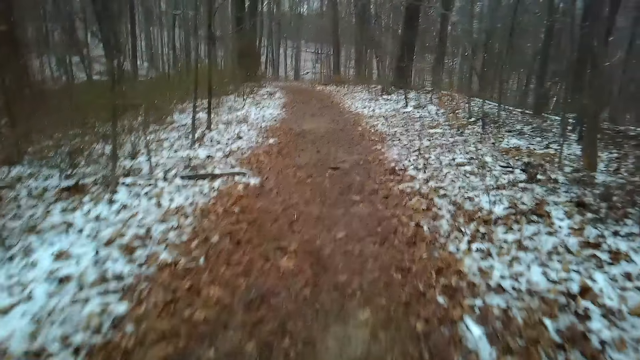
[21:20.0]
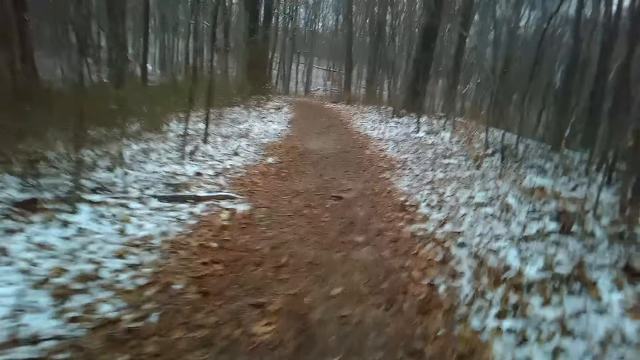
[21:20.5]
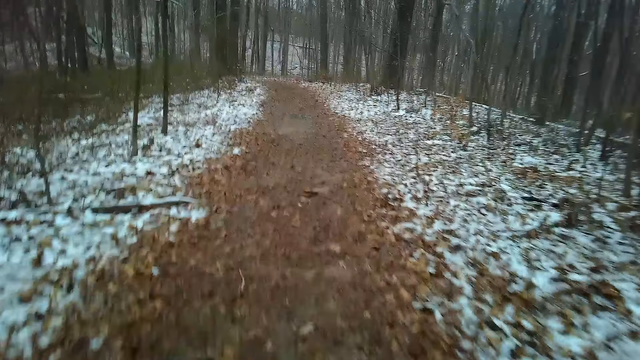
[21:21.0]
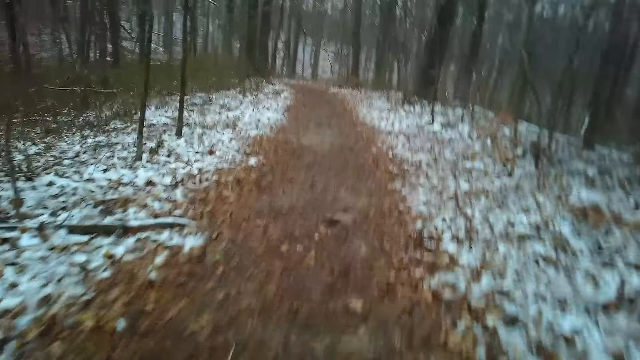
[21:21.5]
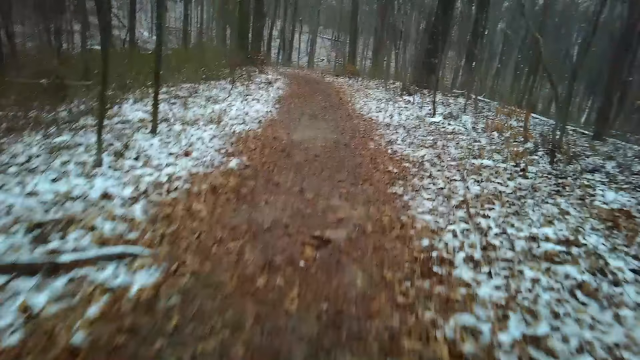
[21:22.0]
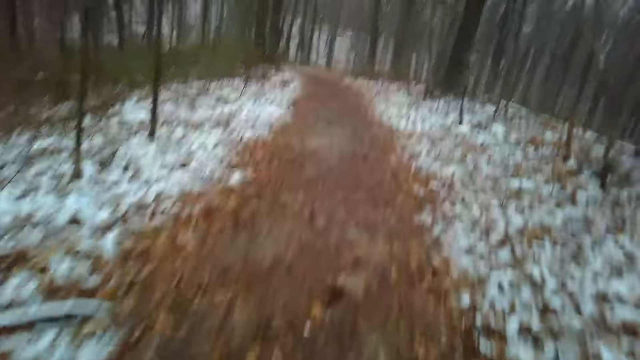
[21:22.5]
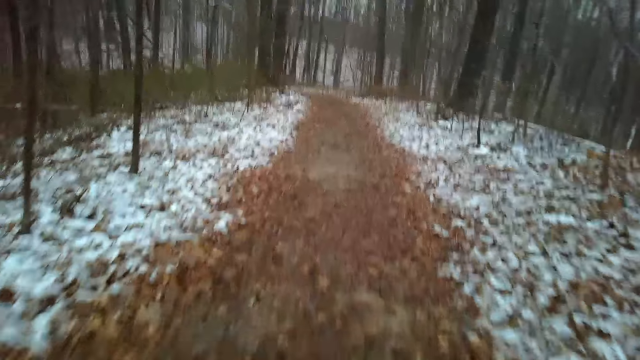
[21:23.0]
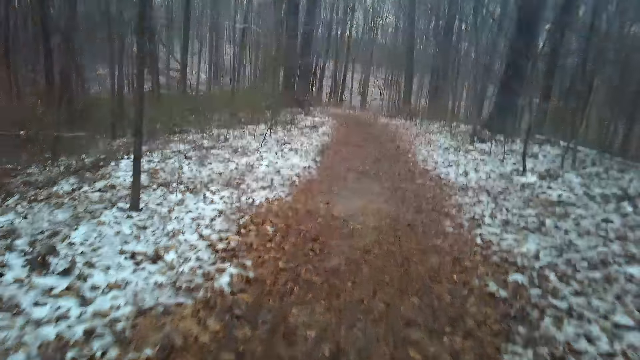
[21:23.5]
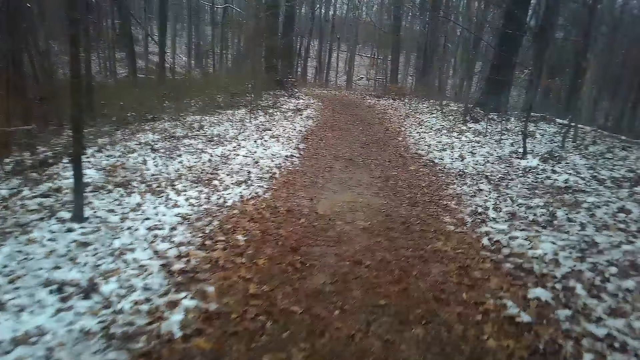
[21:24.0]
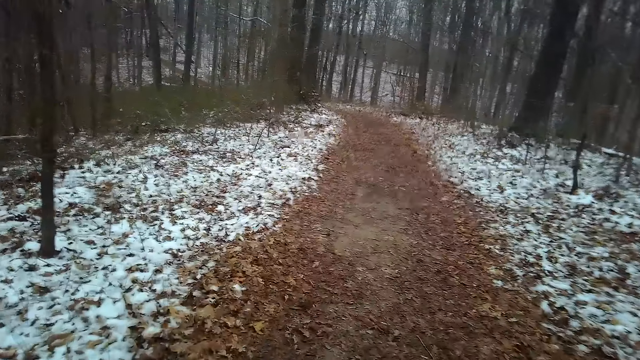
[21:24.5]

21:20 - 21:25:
The camera wearer moves around.

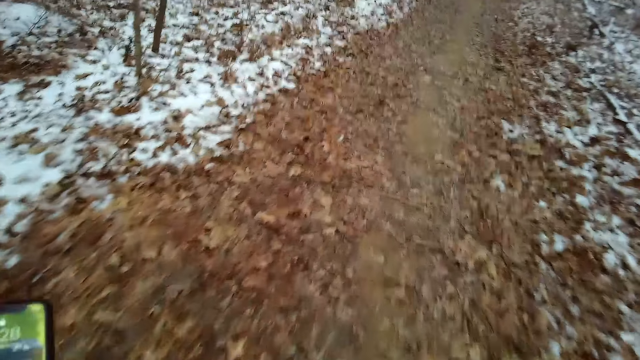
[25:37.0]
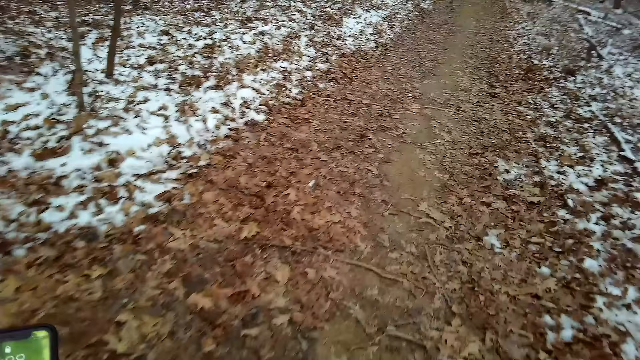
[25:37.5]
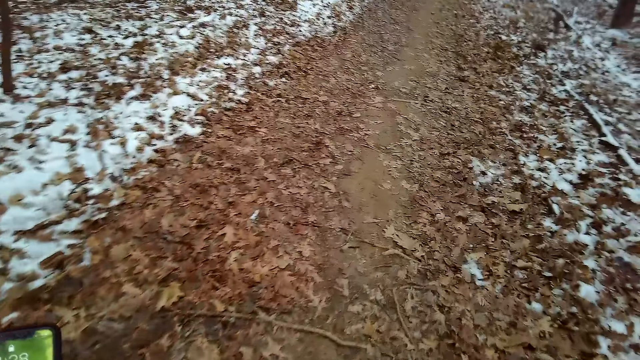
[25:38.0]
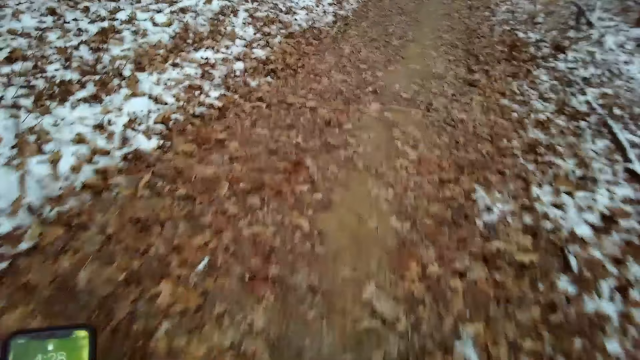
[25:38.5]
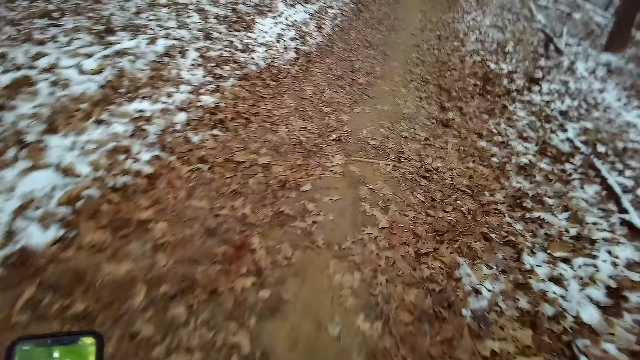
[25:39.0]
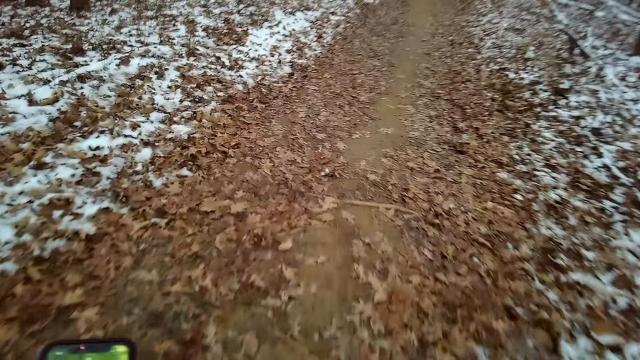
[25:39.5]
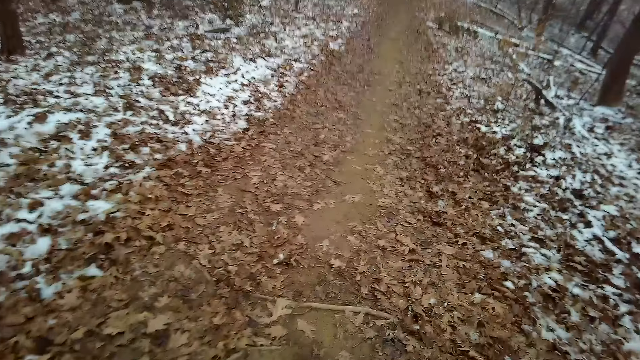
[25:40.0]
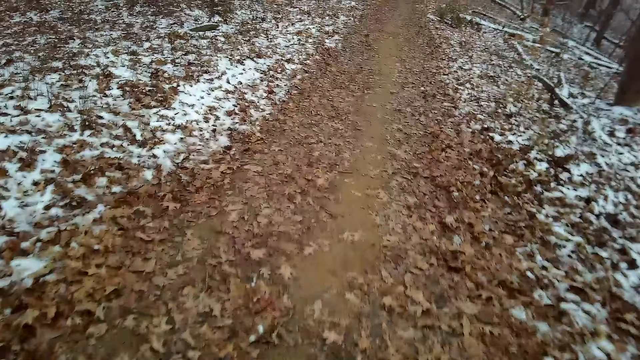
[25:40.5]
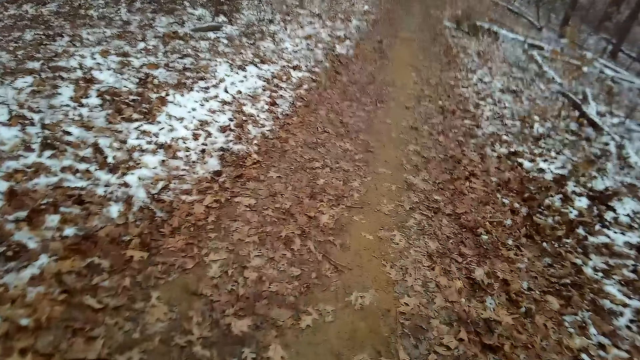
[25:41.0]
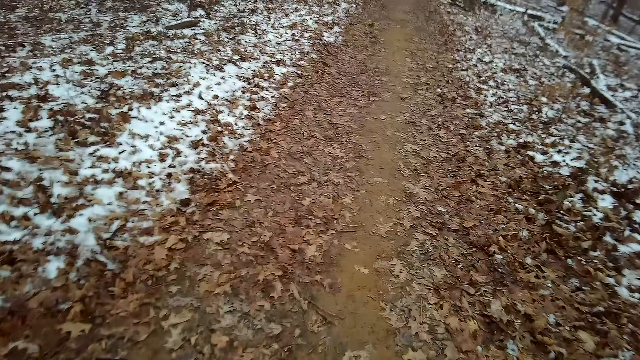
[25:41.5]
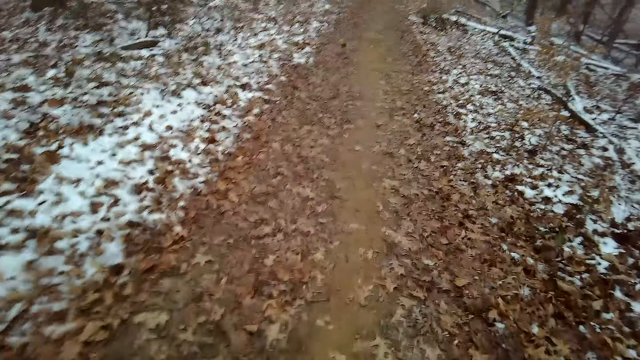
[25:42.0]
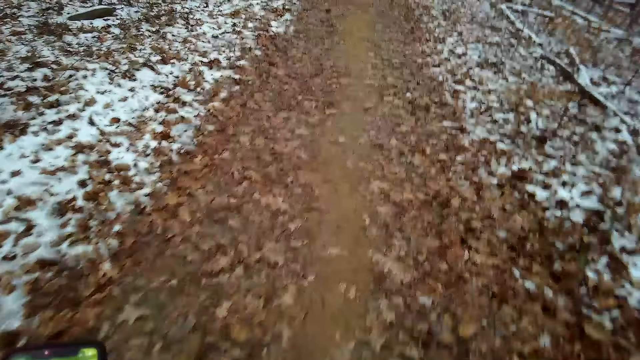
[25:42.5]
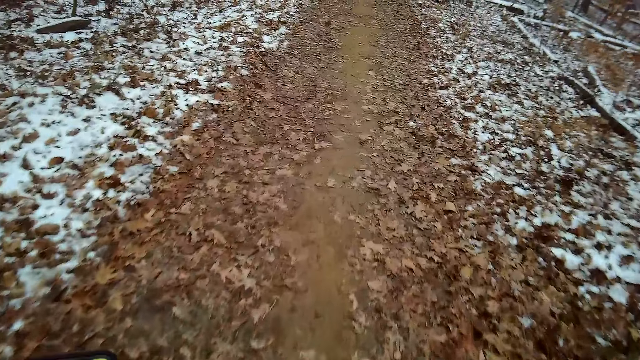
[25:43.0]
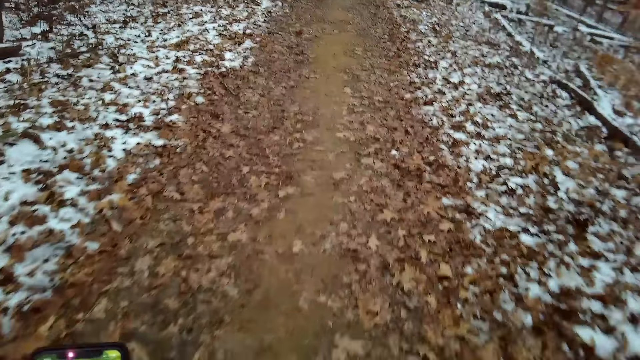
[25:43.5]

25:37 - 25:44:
The camera wearer scrolls the phone.

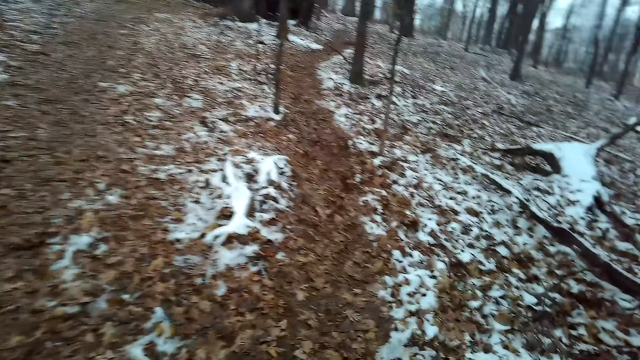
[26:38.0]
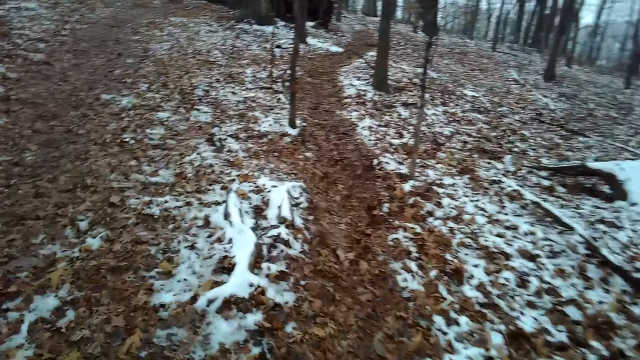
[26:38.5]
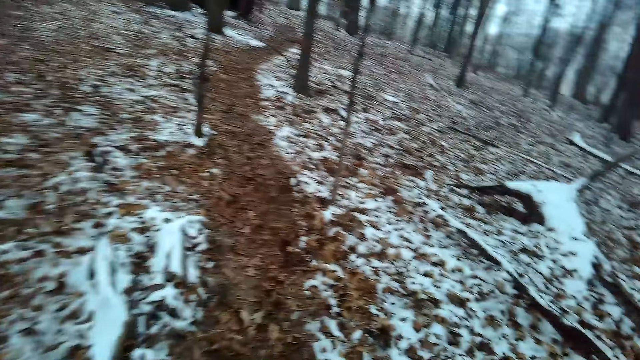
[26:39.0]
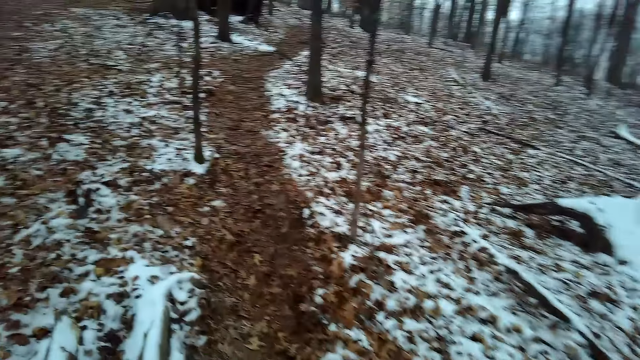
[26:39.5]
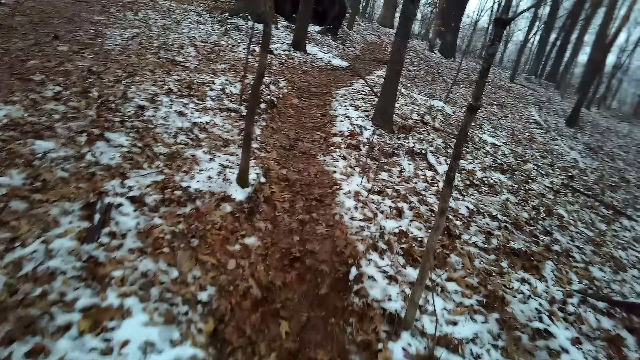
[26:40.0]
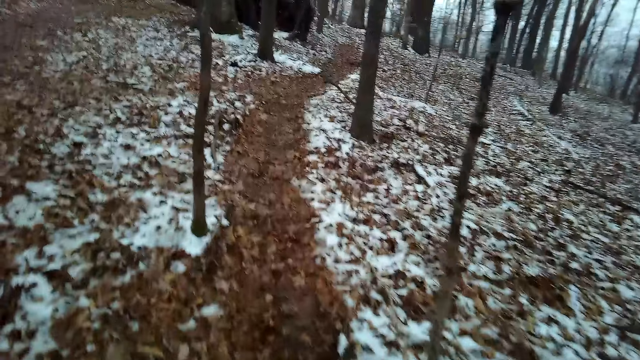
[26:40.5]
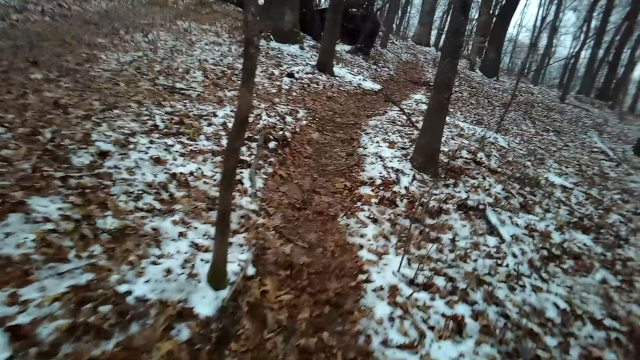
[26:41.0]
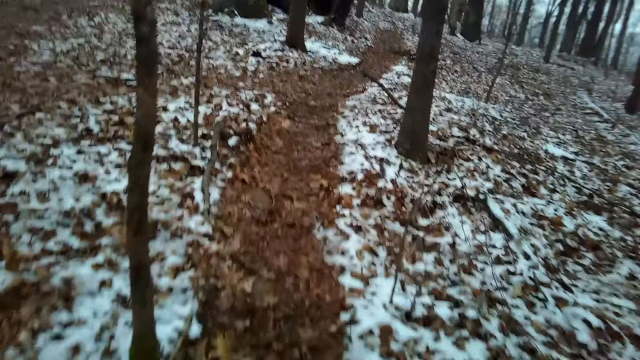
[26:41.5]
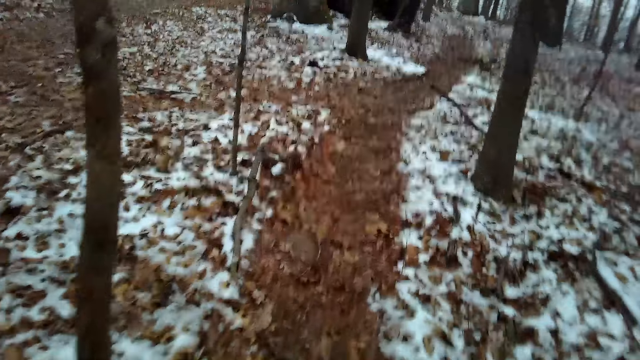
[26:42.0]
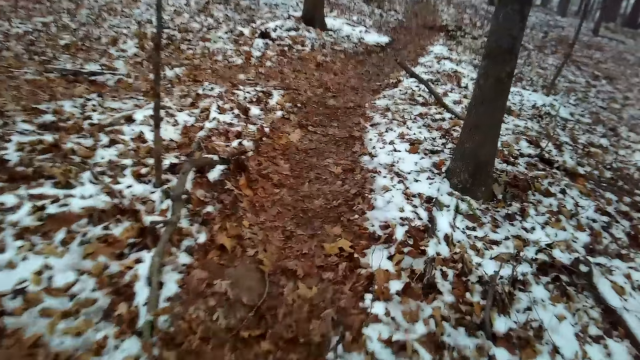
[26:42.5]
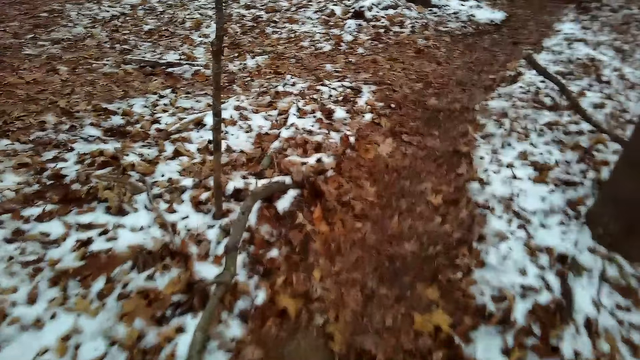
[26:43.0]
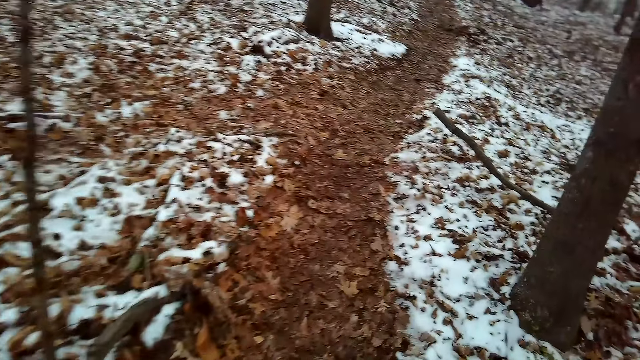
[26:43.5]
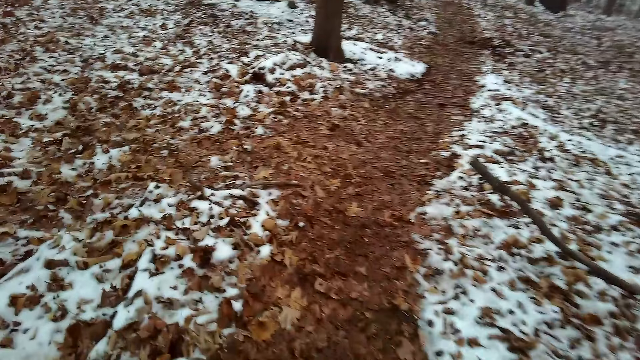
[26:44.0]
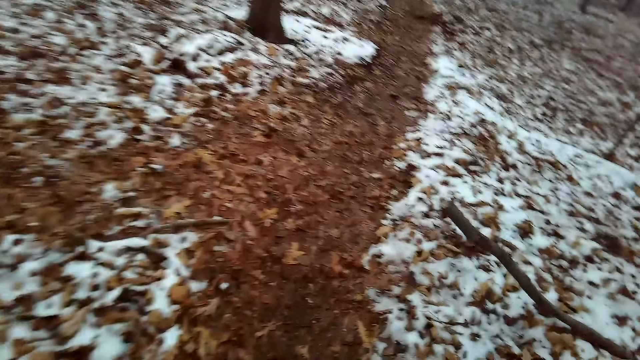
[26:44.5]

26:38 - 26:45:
The camera wearer turns right.
